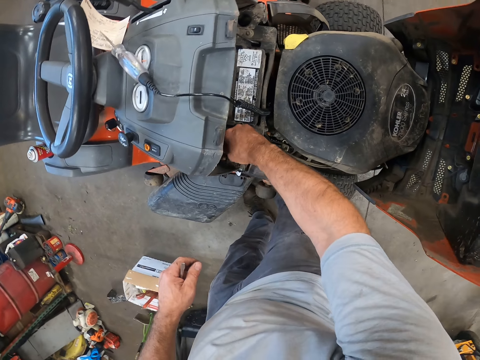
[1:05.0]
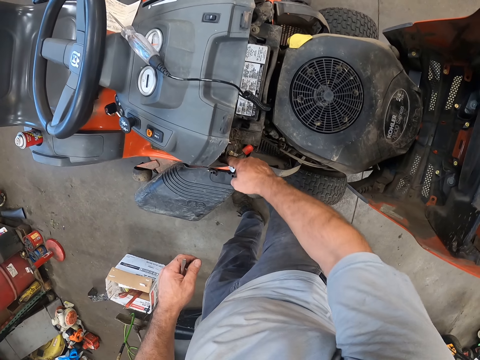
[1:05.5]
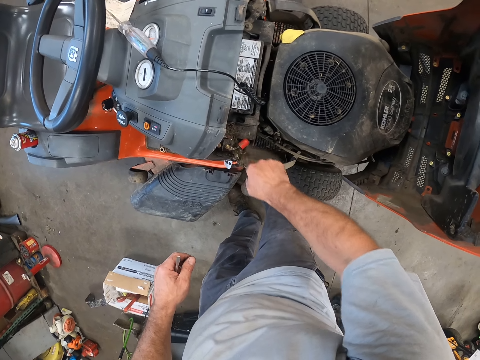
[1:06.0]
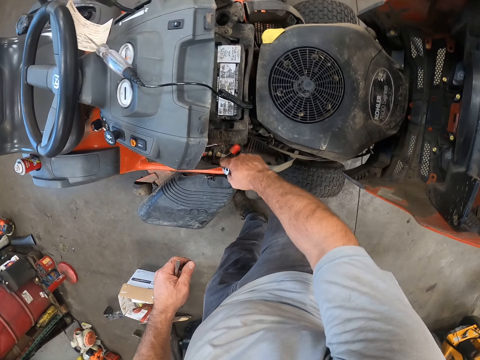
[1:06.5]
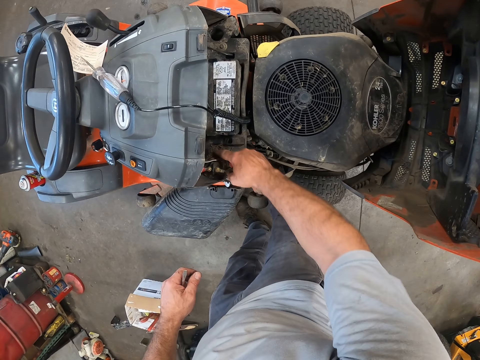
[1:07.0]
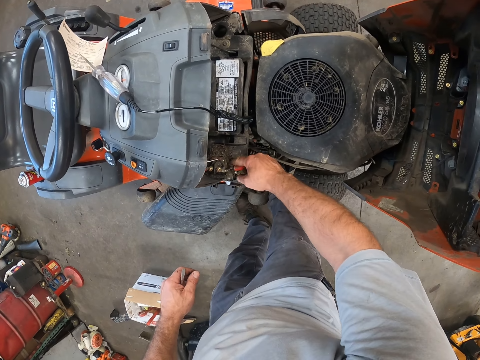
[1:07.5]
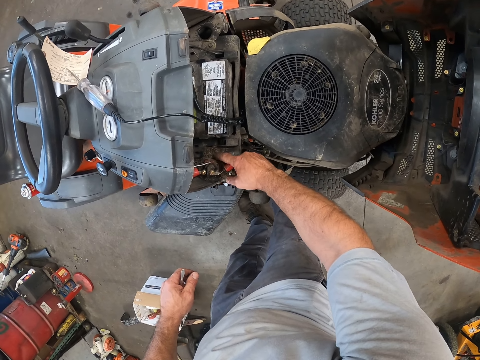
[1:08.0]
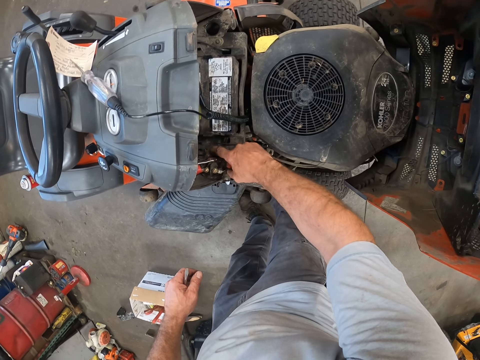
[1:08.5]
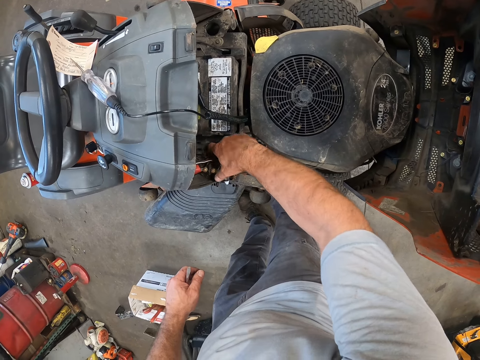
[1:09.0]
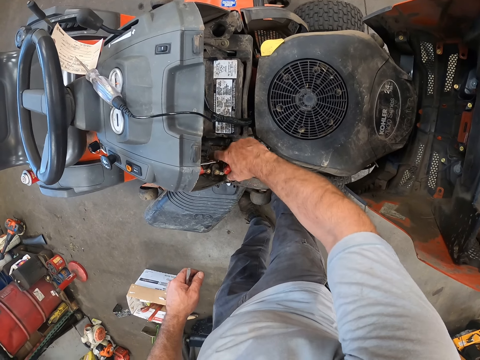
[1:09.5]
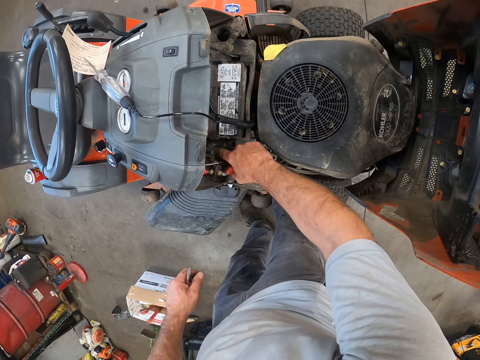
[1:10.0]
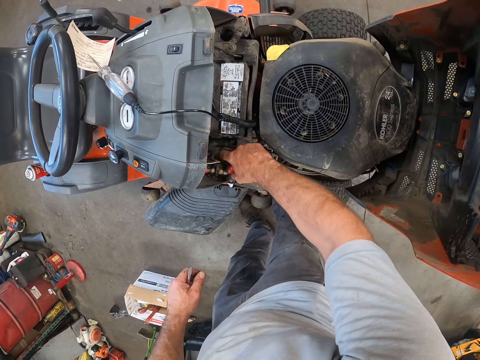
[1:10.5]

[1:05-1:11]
The camera wearer removes dirt from the engine assembly with his right hand. He wipes the lawn mower.

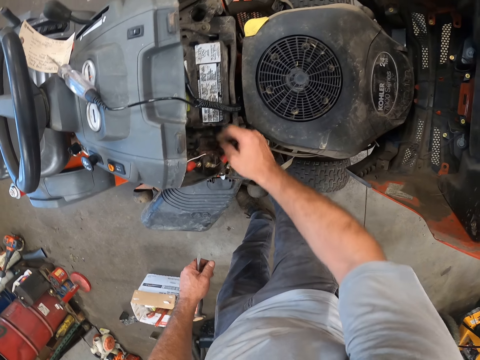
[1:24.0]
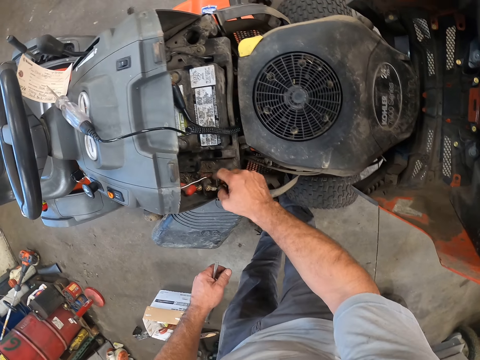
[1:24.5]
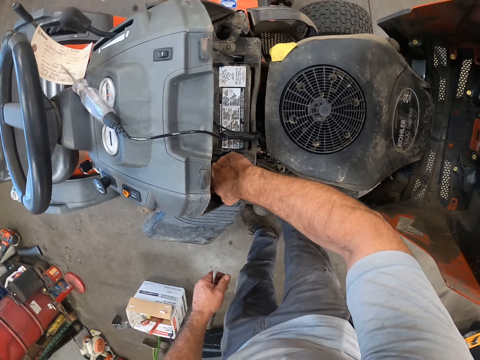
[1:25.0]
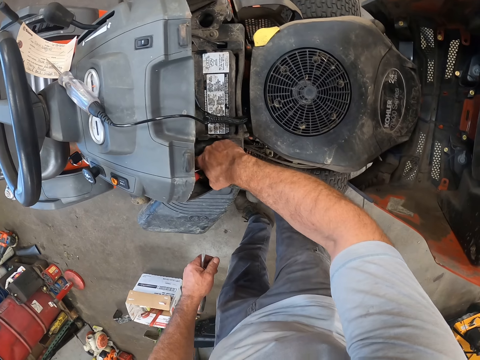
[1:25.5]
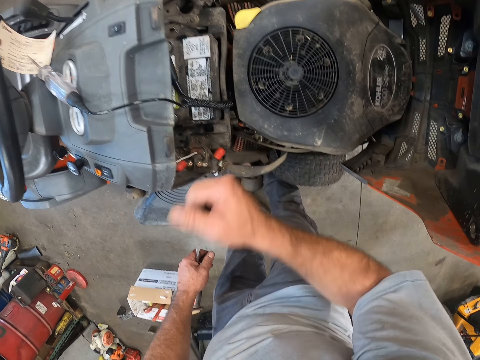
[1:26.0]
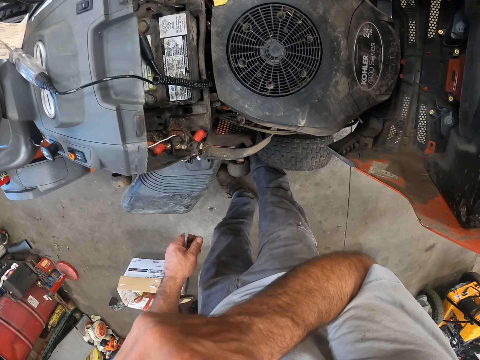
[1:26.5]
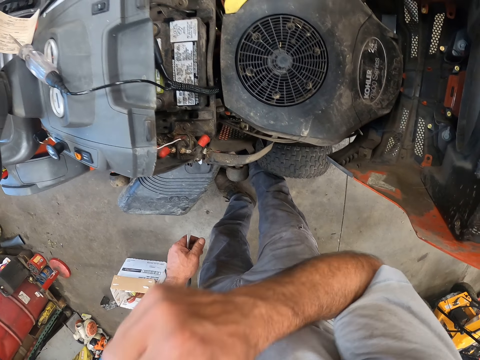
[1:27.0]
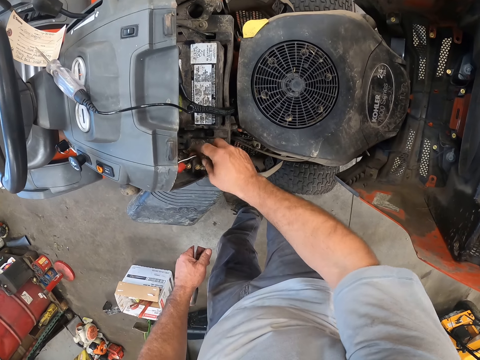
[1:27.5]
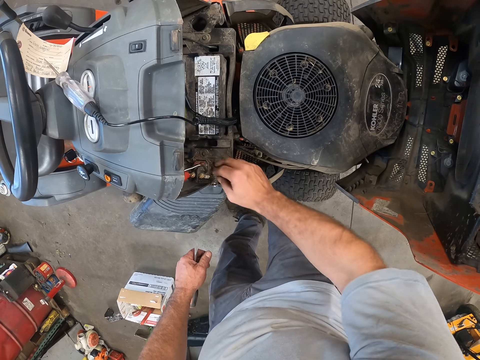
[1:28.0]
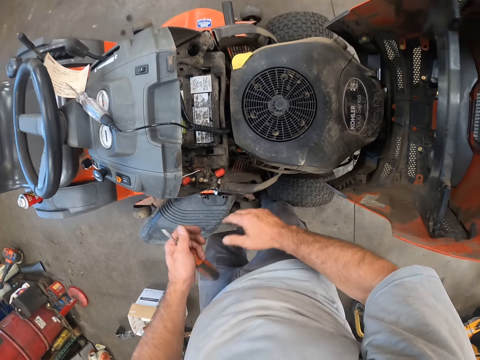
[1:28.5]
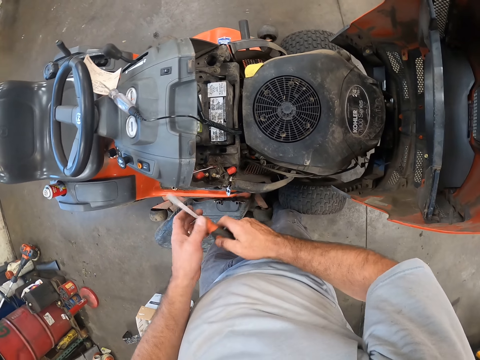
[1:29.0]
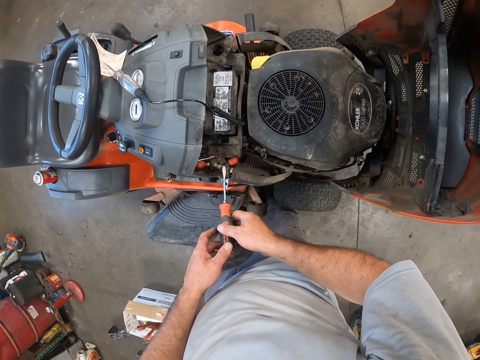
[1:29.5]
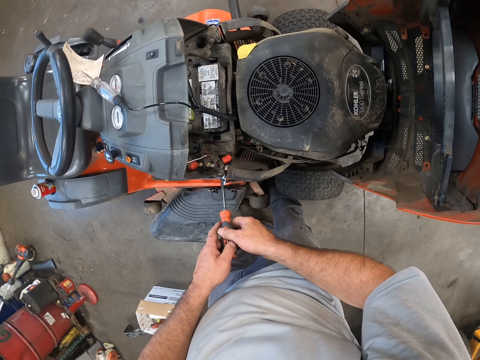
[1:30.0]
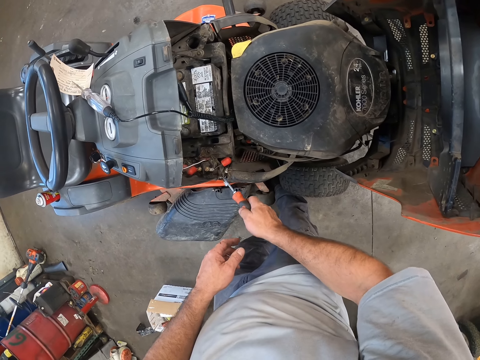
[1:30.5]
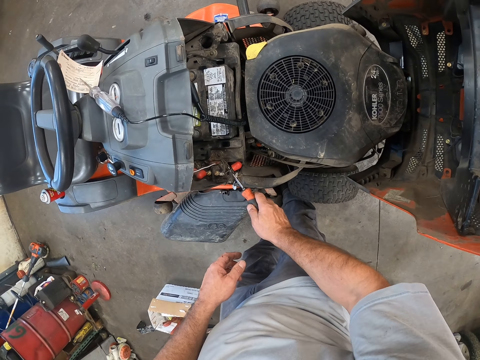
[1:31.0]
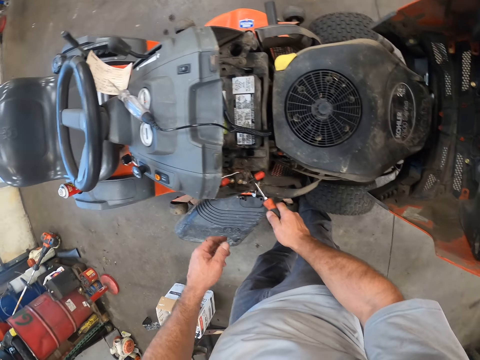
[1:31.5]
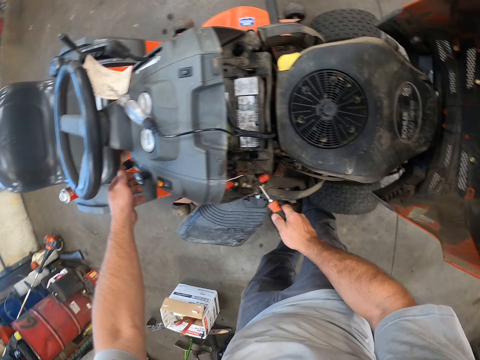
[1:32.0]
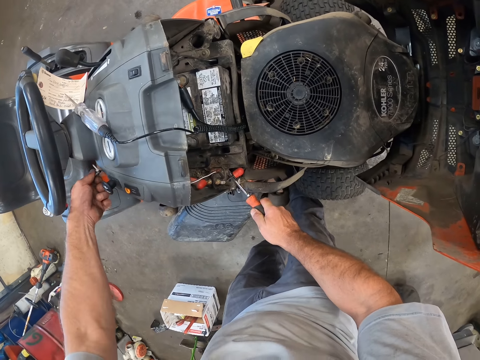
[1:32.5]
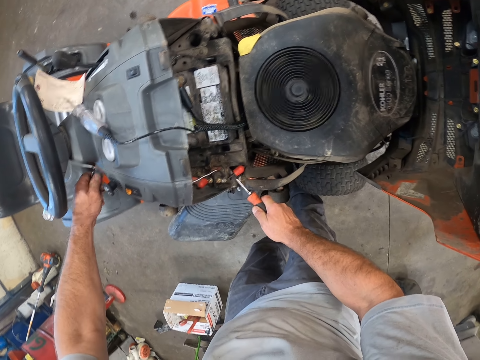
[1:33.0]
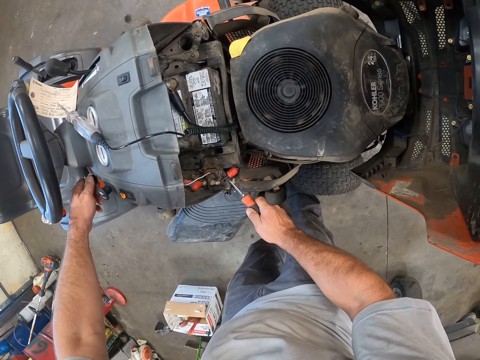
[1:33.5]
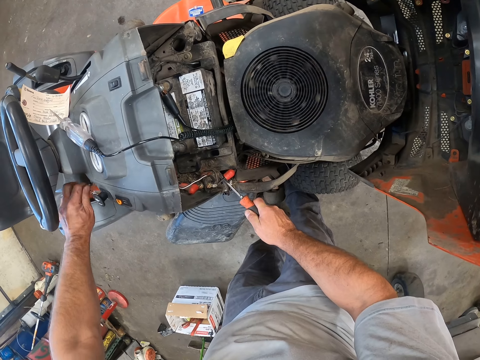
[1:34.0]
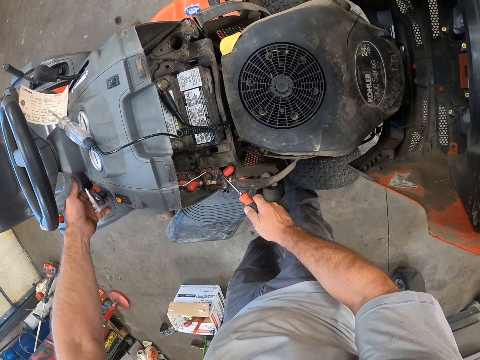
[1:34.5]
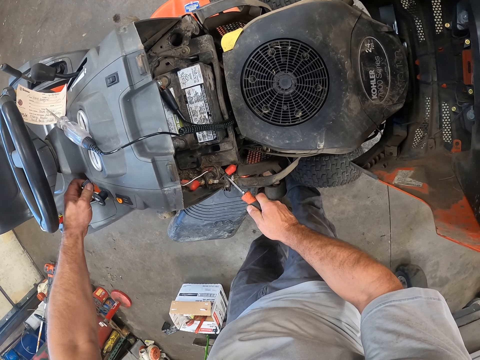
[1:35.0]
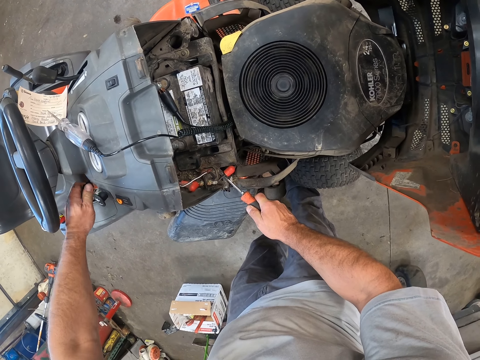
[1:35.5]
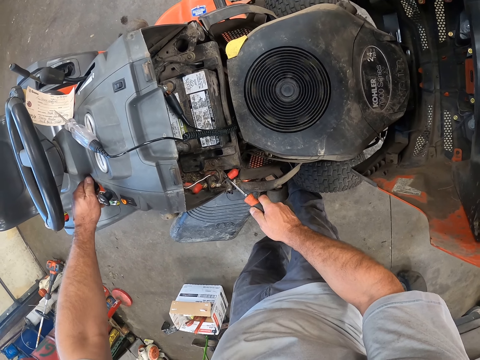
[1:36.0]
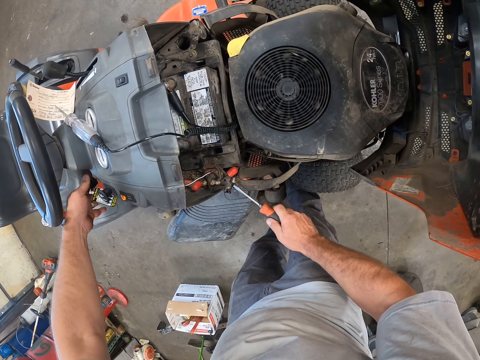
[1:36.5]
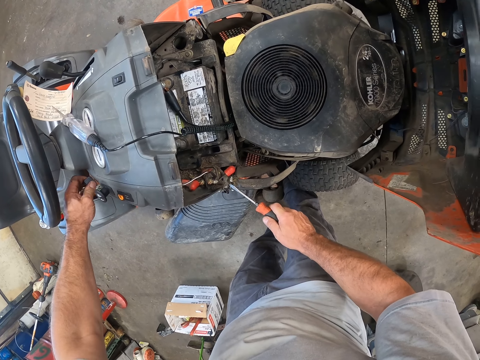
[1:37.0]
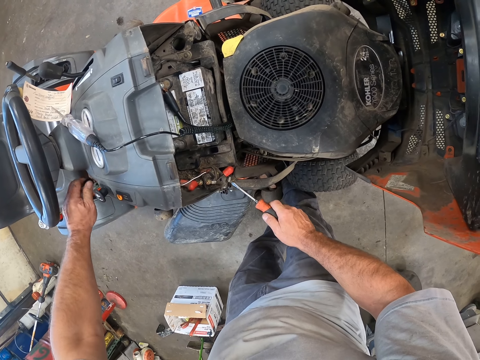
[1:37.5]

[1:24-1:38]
The camera wearer touches his face with his right hand. He wipes the face. He passes the screwdriver from his left hand to his right hand. He scrubs the lawn mower with the screwdriver. He puts the screwdriver on the cable terminal in the engine assembly. He turns on the key of the riding mower with his left hand. He turns off the key of the riding mower with his left hand.

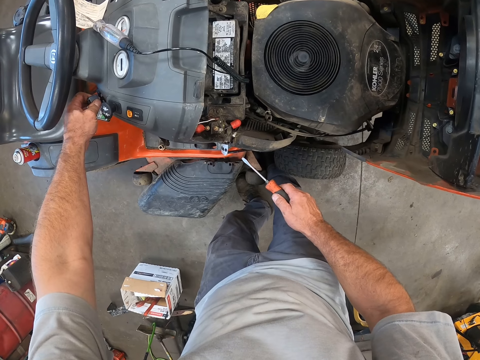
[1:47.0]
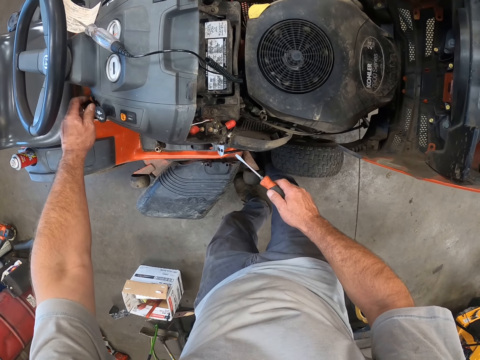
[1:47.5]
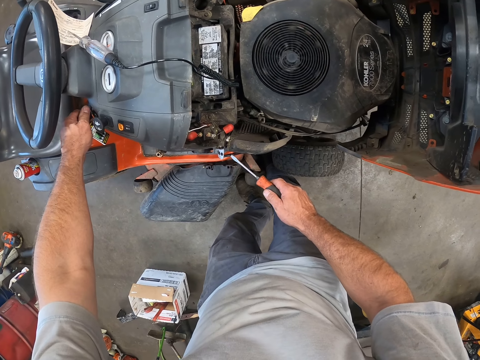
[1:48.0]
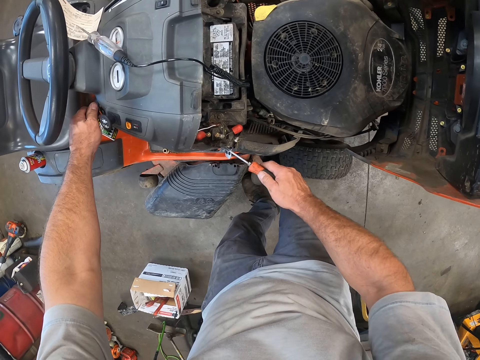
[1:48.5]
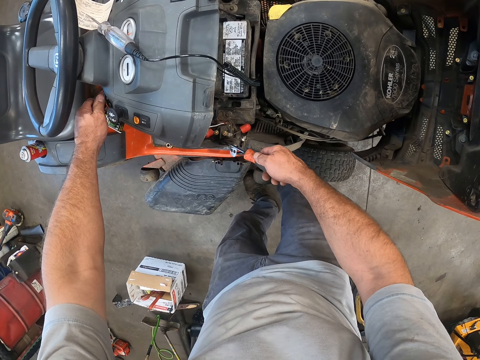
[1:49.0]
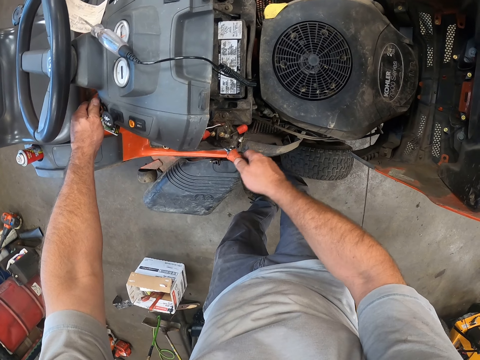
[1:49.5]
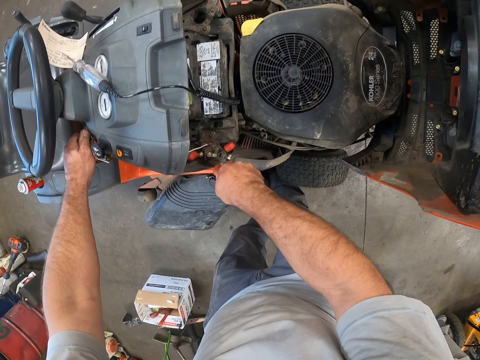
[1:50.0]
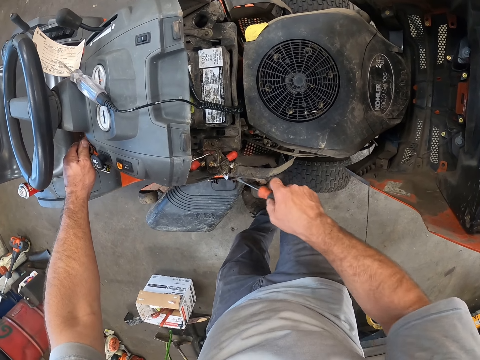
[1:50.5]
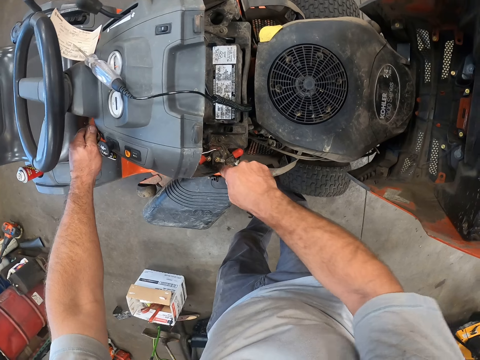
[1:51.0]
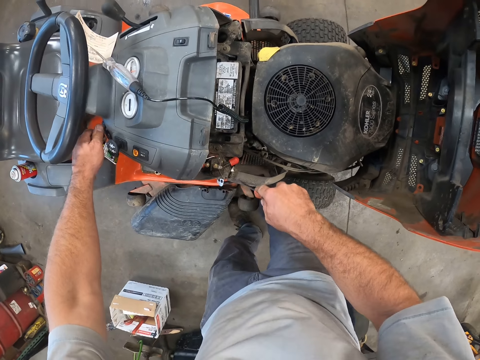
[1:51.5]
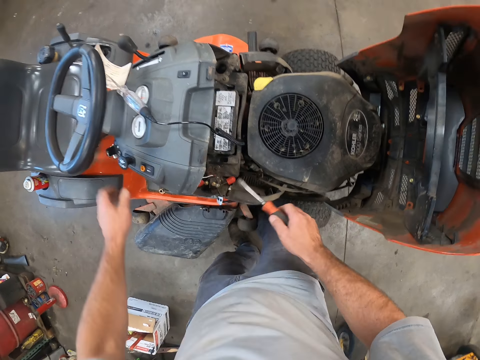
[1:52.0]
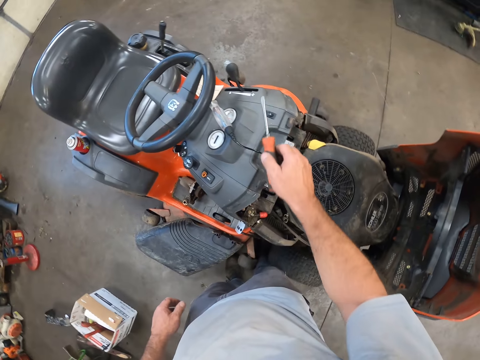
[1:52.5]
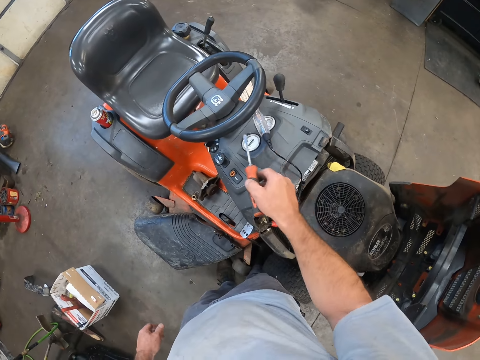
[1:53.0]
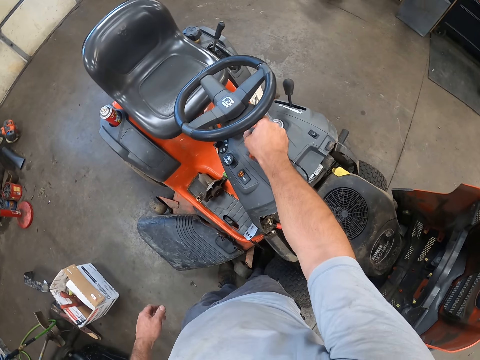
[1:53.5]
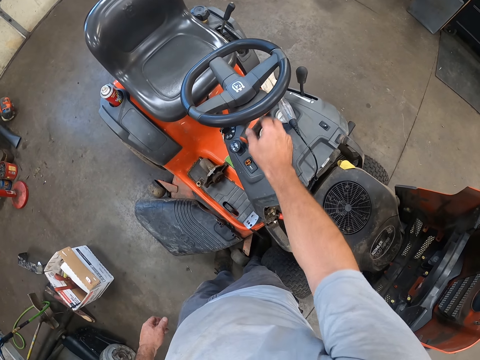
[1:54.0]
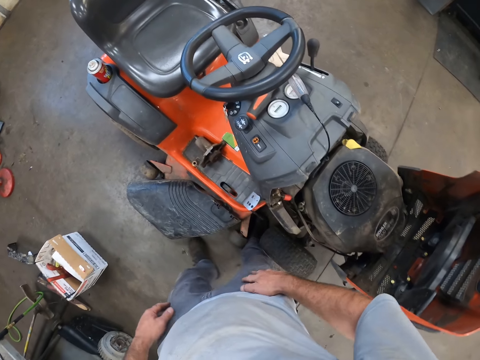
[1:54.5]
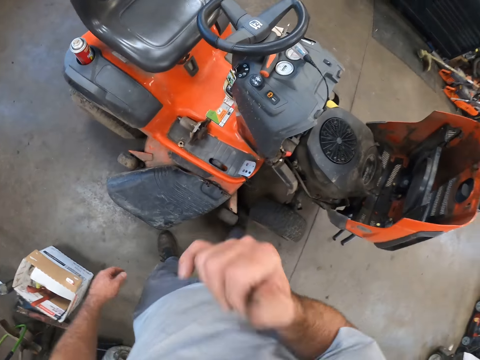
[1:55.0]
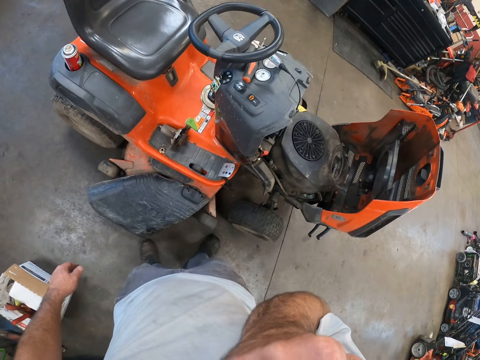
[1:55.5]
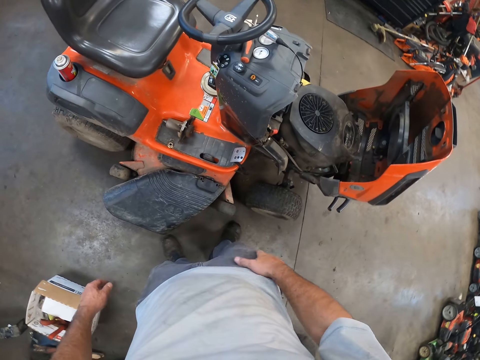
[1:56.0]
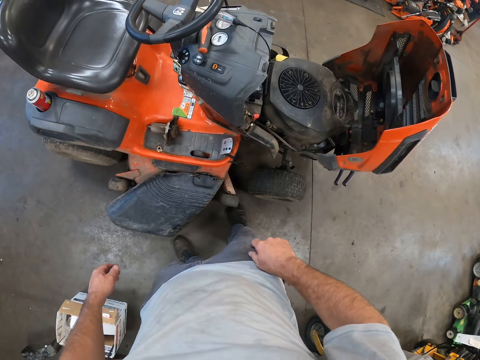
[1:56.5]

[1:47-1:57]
The camera wearer removes dirt from the engine assembly with the screwdriver in his right hand. He drops the screwdriver on the riding mower hood with his right hand. He touches his face with his right hand. He wipes the face with the hand.
